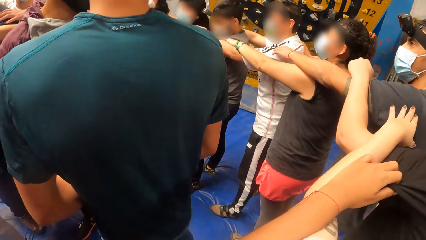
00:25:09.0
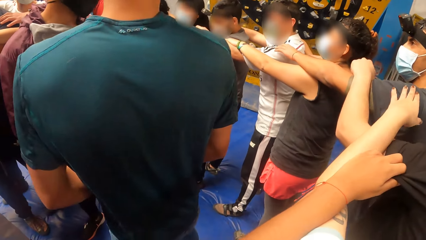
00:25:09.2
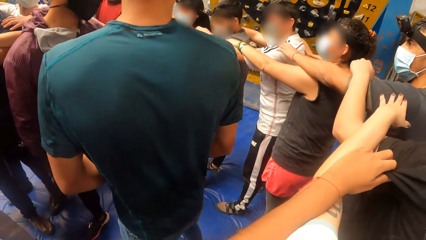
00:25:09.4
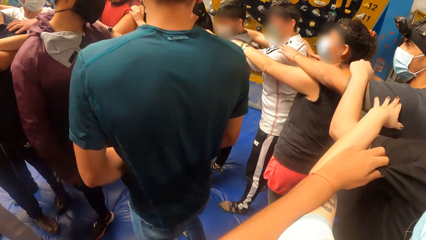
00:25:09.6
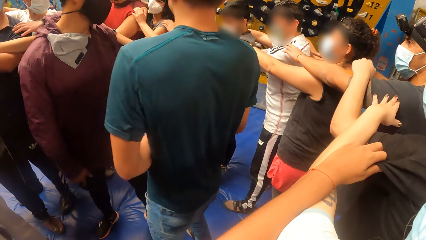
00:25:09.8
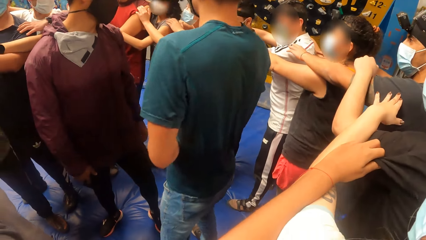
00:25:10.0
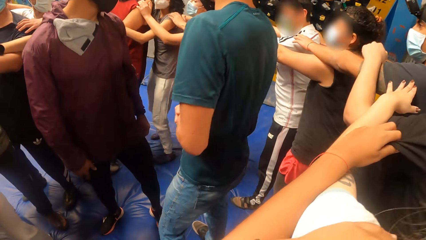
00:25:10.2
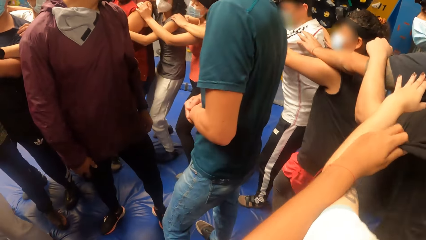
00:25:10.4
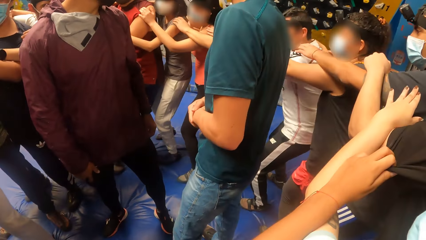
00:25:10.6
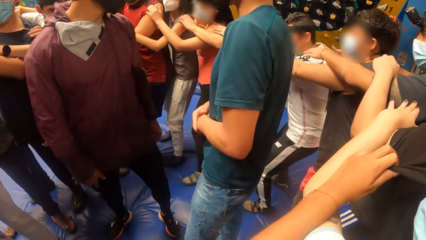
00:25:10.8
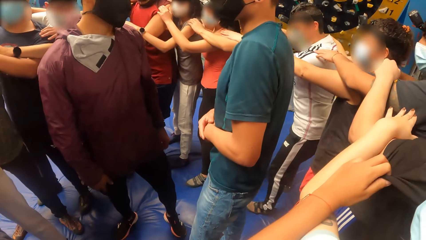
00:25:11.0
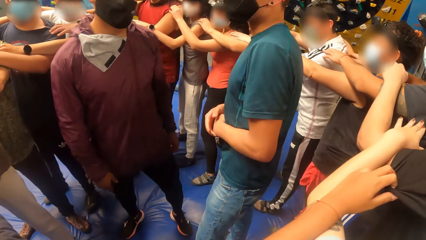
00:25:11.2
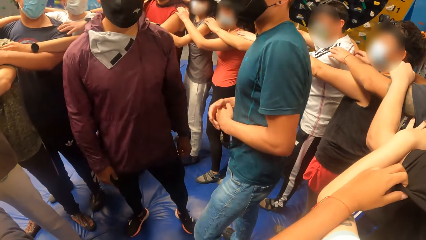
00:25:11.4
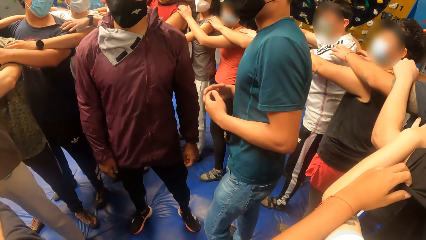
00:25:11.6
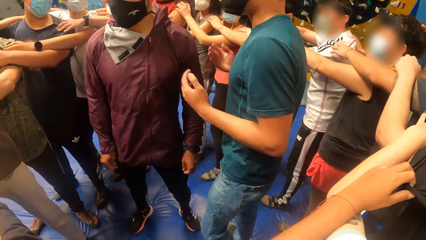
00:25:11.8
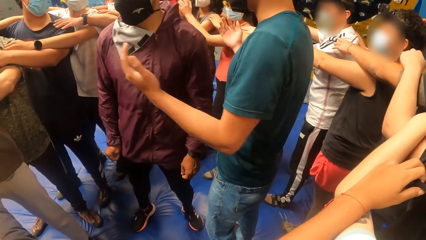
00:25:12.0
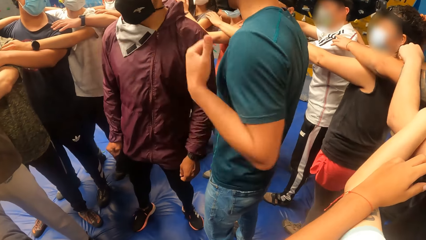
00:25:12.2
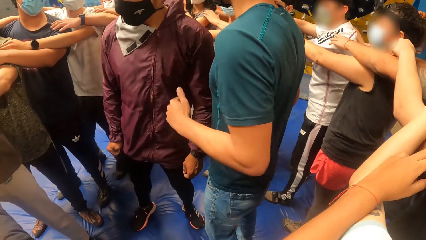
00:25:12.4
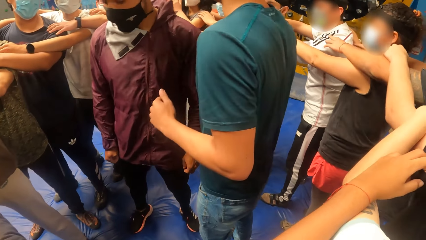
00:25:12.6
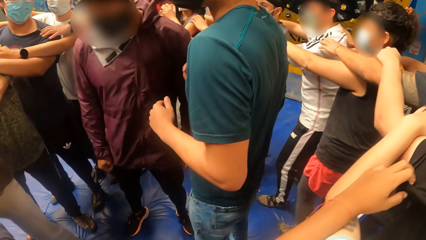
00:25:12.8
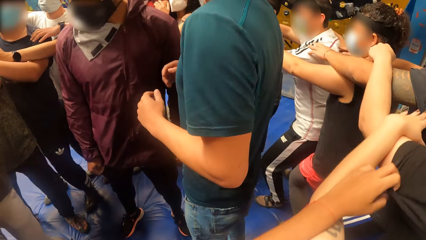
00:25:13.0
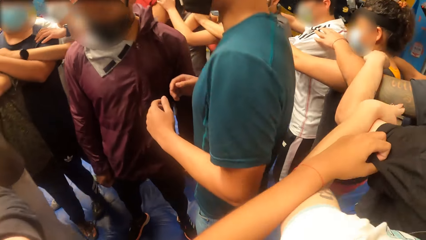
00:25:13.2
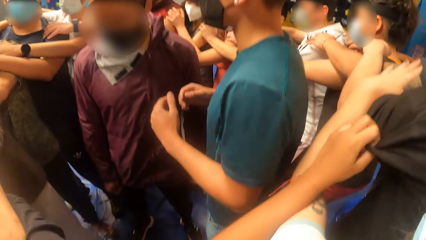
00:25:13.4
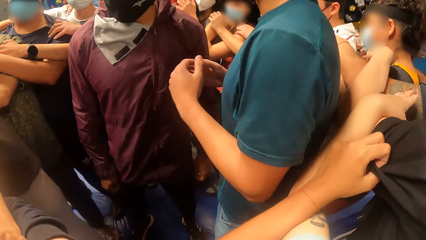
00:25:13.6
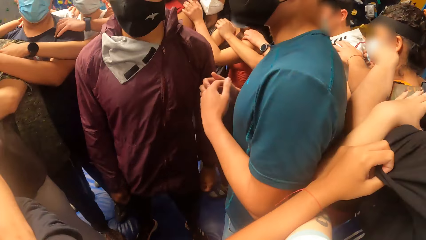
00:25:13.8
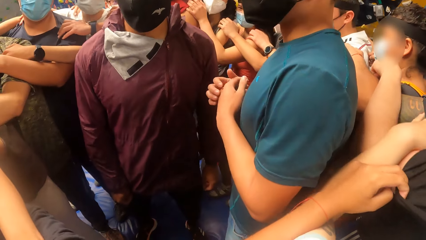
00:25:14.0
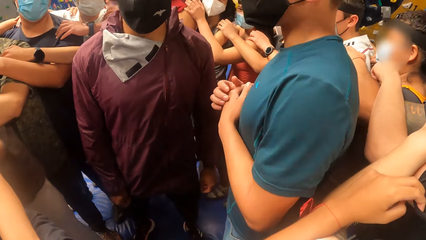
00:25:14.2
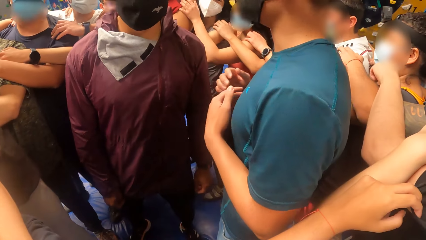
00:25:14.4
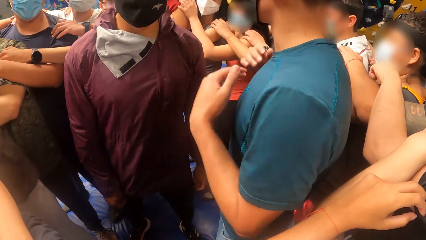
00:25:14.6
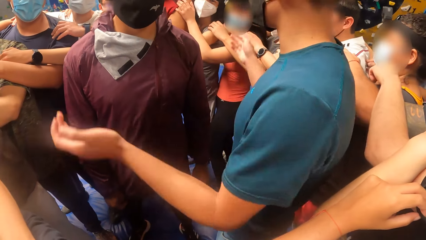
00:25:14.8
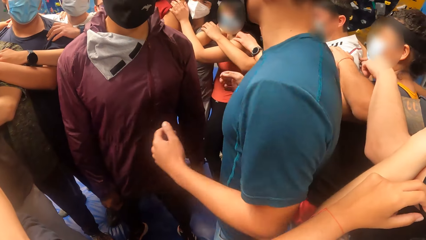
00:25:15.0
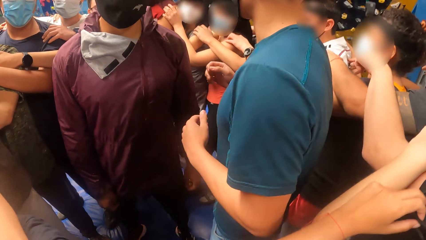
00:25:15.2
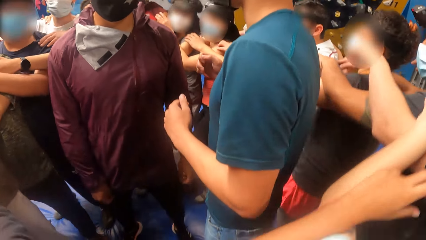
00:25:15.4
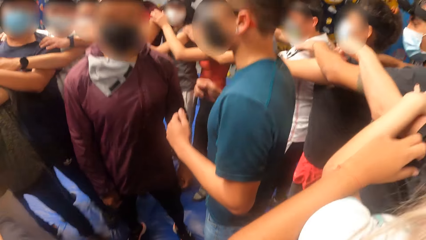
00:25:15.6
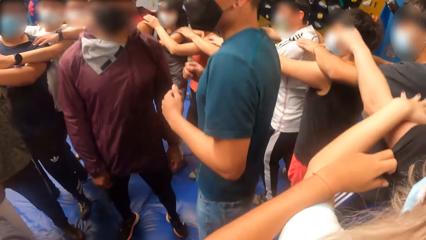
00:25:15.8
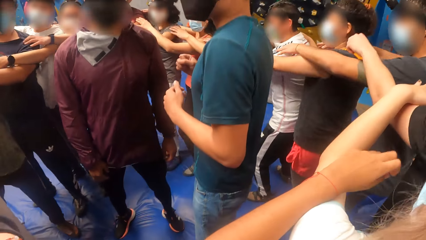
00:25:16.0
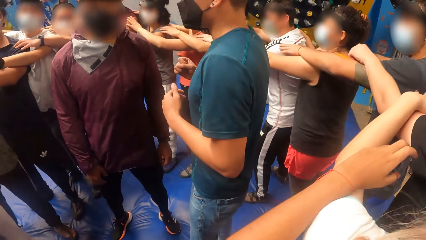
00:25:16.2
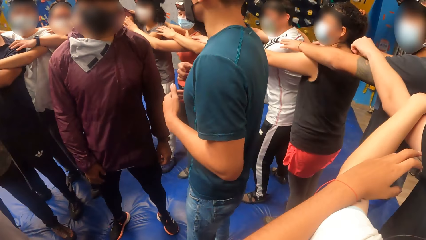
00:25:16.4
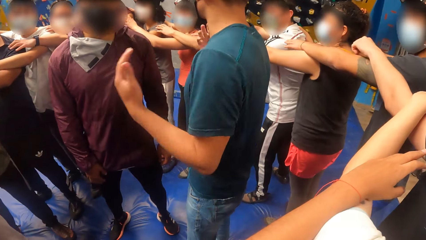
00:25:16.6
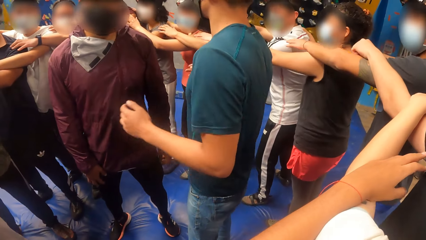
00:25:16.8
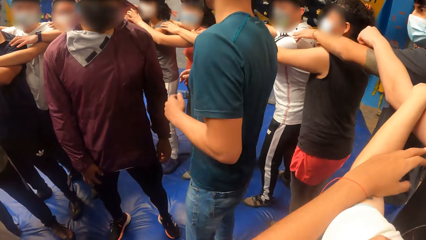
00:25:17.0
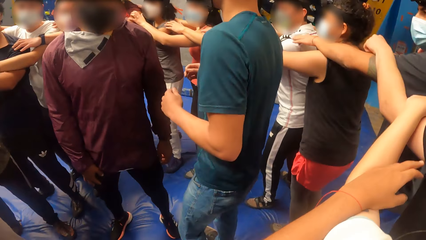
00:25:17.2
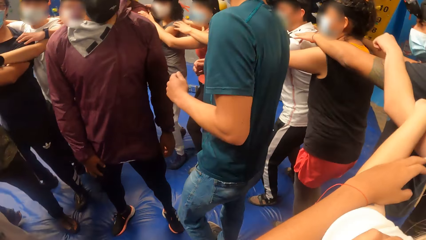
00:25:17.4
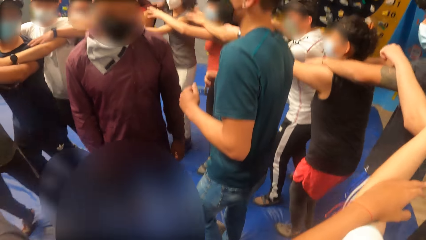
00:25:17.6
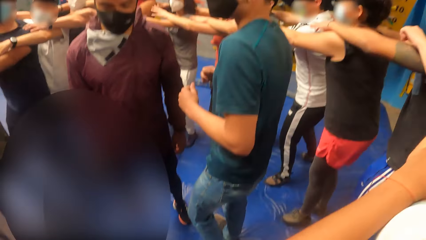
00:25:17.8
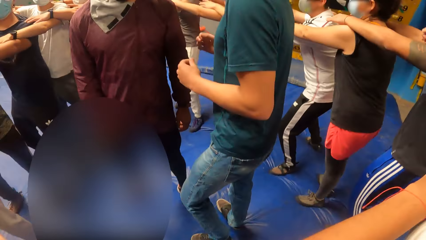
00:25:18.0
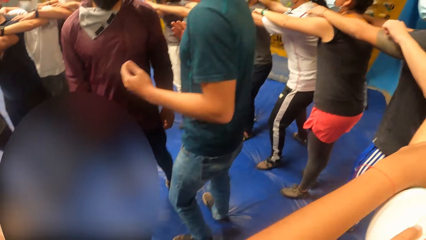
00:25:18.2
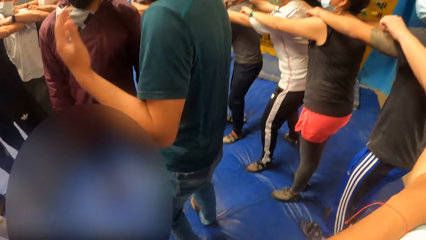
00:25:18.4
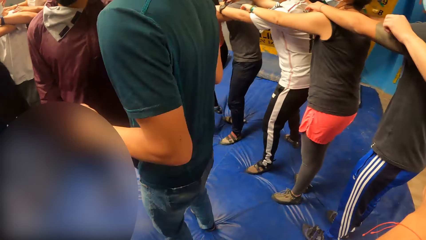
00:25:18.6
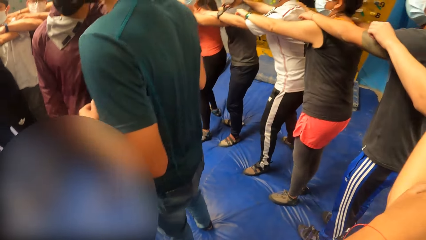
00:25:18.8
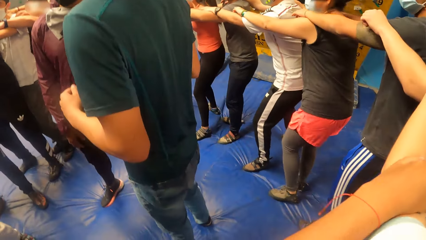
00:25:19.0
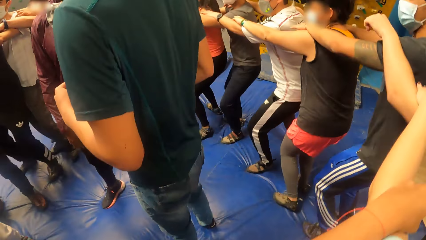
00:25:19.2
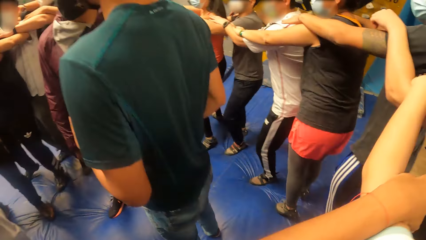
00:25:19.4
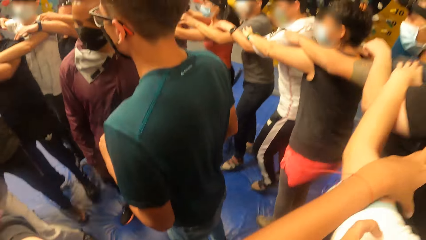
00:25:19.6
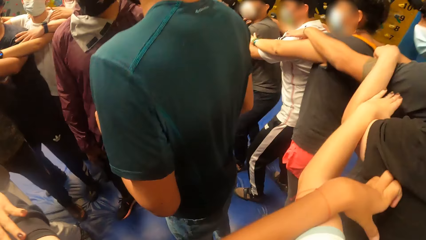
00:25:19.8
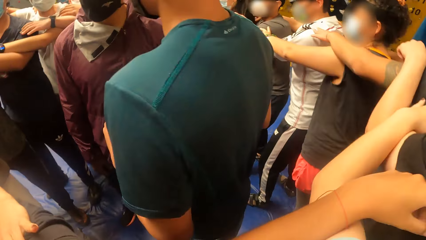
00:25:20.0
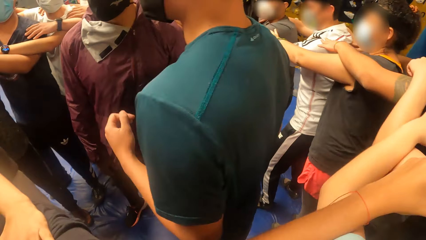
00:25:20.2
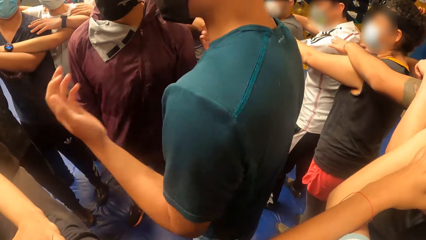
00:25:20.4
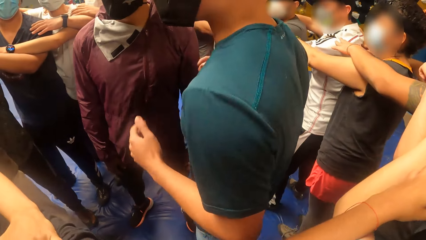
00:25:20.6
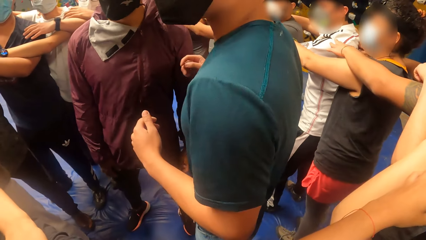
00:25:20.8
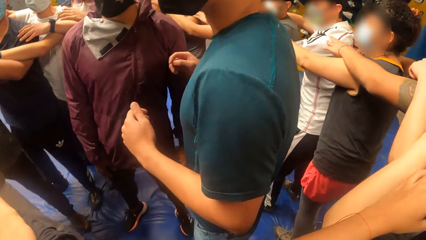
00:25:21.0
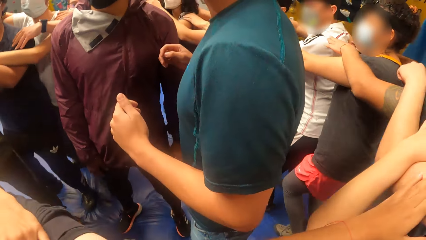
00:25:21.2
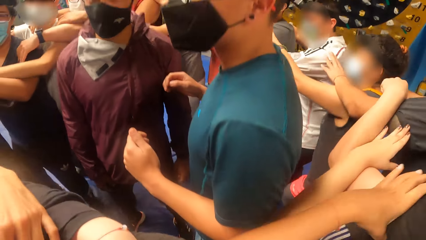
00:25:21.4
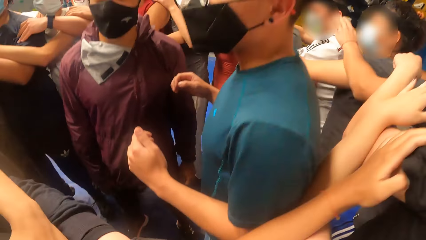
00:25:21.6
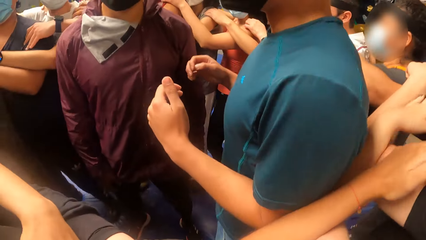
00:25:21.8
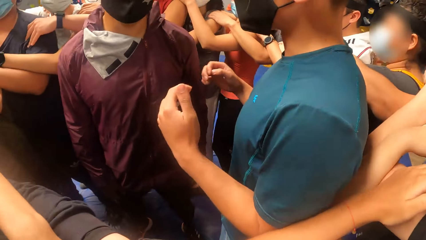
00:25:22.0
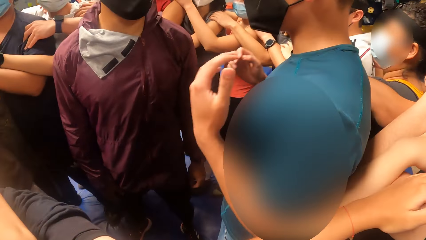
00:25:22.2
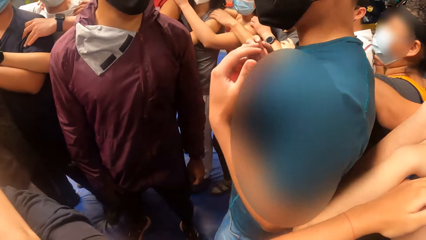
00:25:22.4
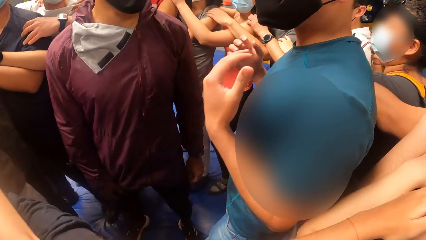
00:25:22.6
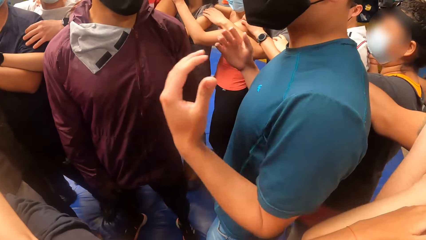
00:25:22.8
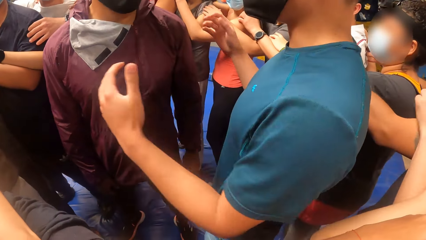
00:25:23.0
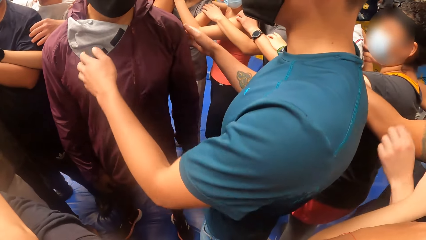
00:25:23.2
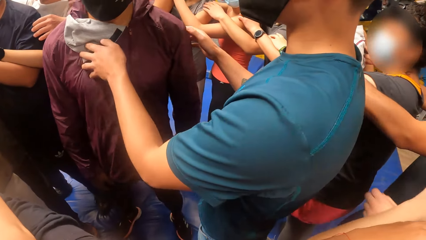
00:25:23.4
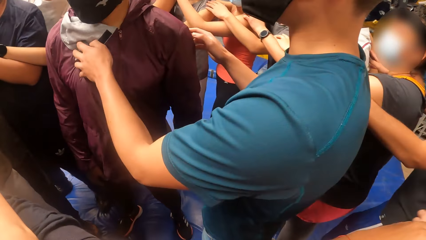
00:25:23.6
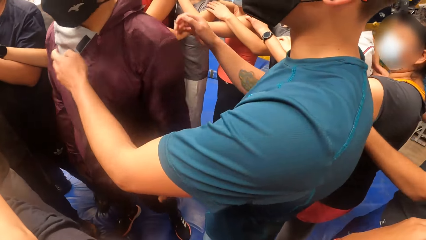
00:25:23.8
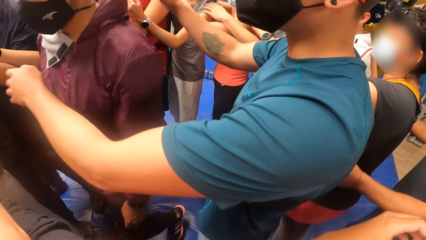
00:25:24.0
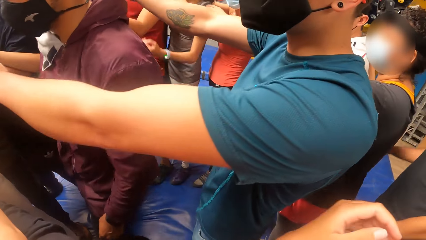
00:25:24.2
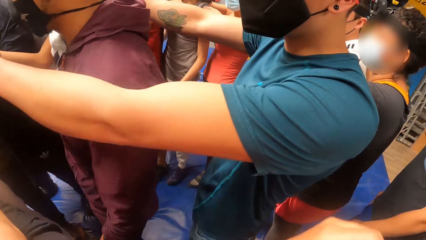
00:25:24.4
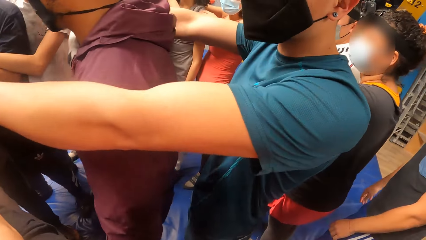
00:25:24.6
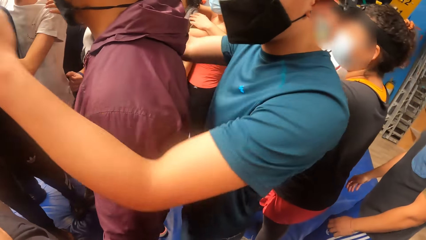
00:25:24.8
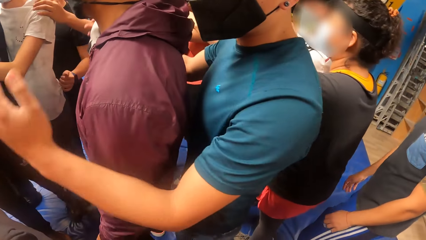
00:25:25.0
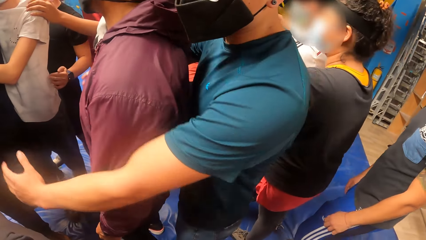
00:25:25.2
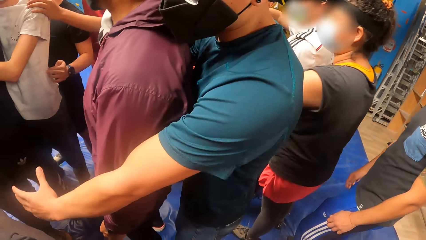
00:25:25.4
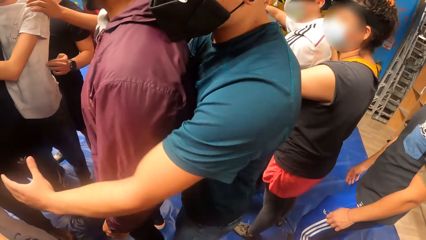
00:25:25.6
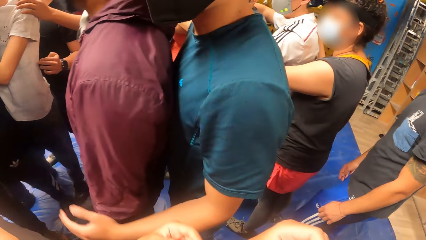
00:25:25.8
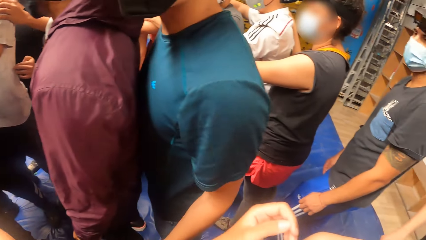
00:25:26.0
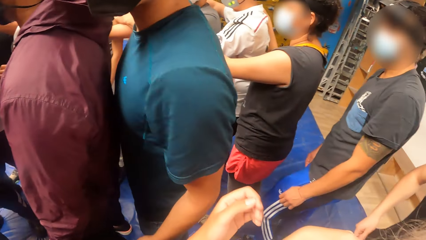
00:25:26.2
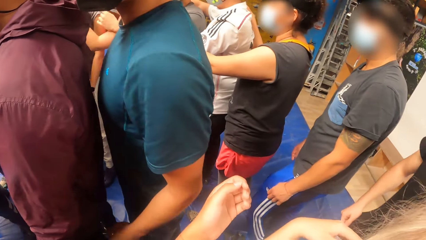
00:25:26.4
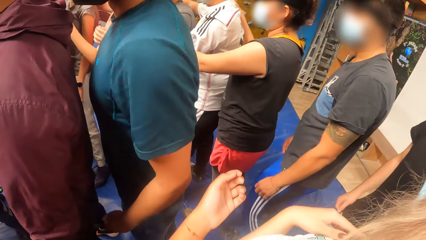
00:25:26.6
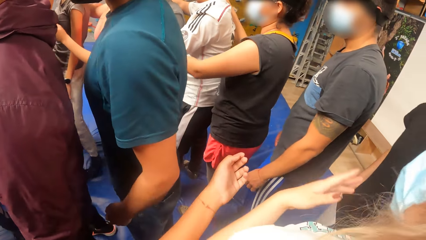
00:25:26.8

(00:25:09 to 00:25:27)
A man interacts with the group of people. A person moves hands. The man turns another man with both hands.
